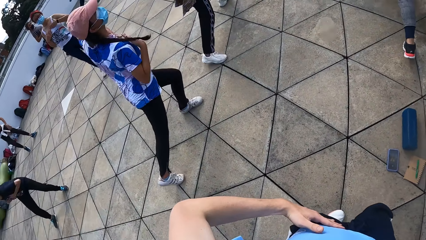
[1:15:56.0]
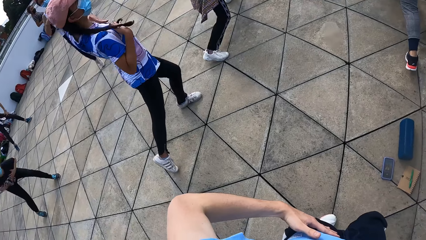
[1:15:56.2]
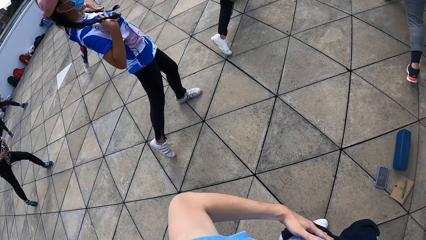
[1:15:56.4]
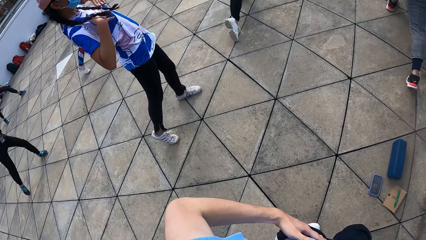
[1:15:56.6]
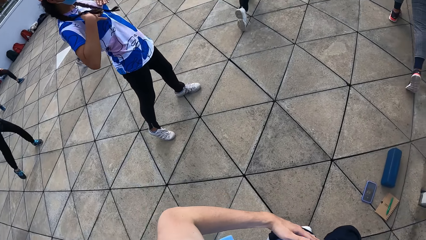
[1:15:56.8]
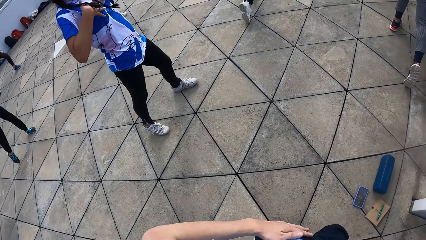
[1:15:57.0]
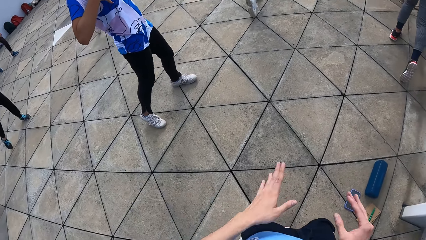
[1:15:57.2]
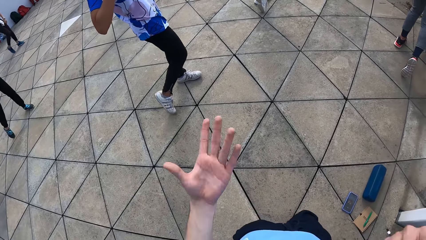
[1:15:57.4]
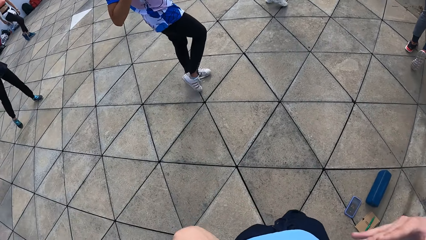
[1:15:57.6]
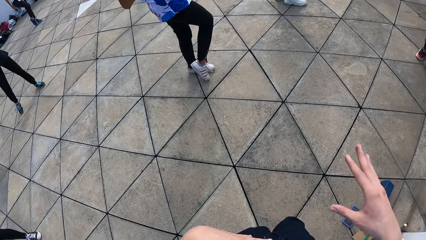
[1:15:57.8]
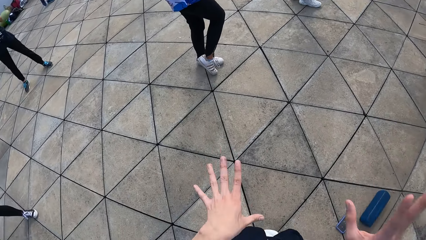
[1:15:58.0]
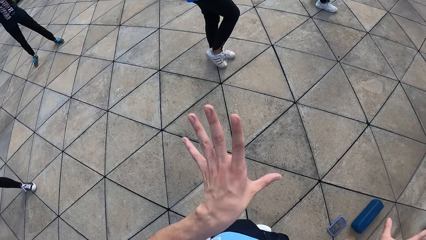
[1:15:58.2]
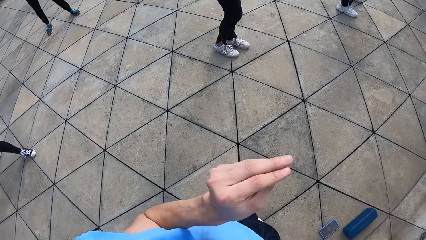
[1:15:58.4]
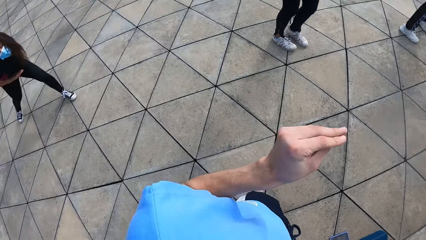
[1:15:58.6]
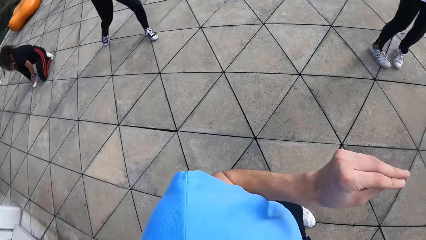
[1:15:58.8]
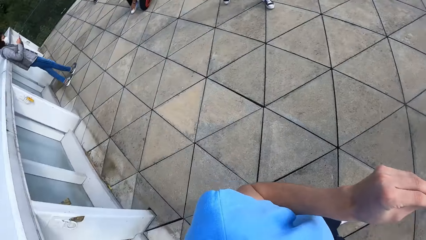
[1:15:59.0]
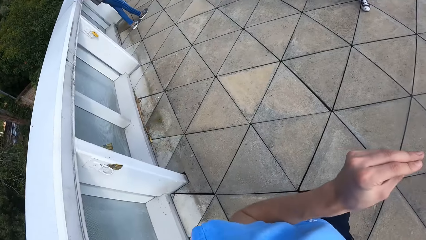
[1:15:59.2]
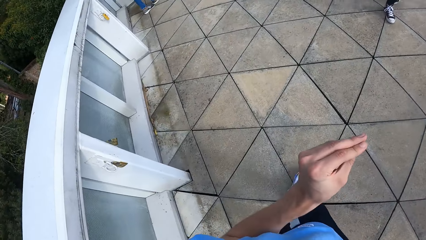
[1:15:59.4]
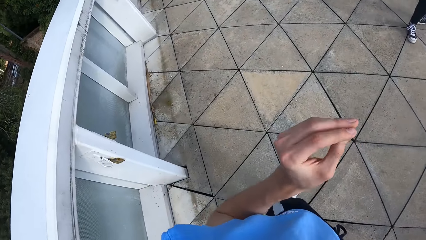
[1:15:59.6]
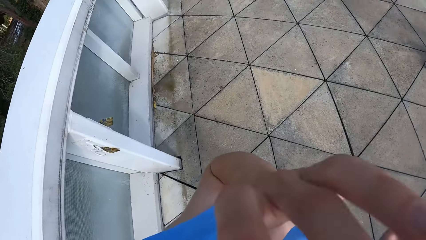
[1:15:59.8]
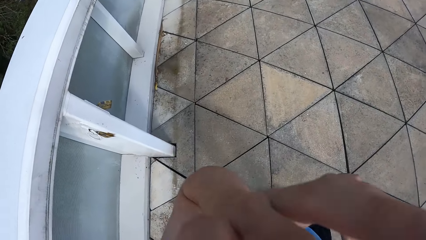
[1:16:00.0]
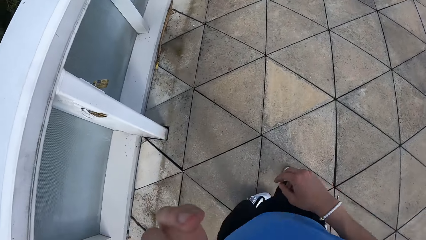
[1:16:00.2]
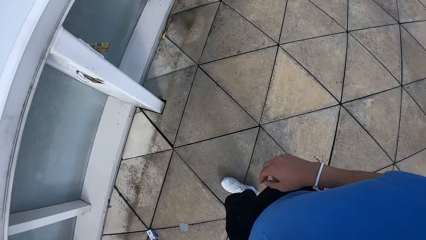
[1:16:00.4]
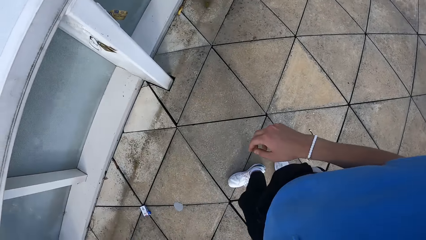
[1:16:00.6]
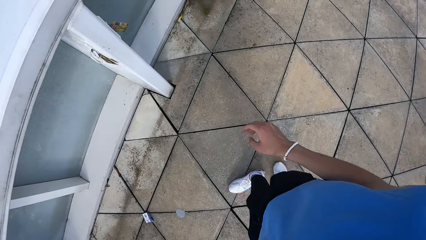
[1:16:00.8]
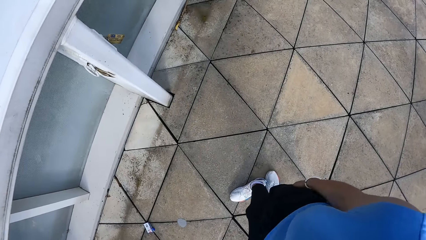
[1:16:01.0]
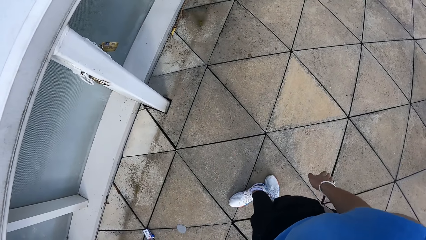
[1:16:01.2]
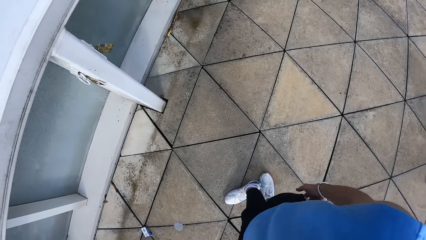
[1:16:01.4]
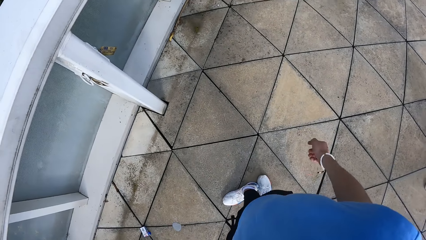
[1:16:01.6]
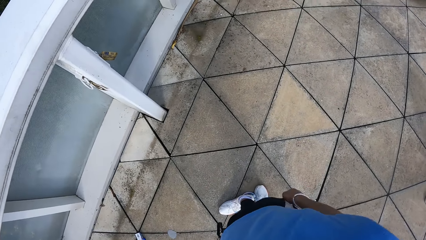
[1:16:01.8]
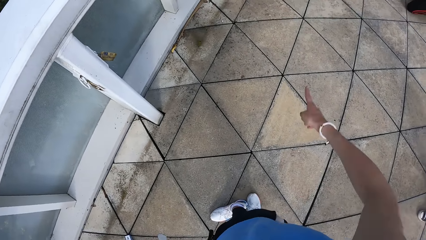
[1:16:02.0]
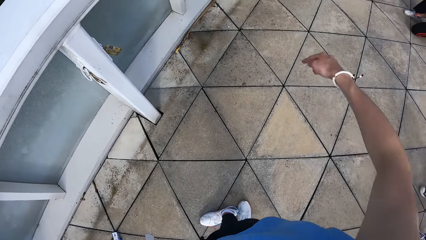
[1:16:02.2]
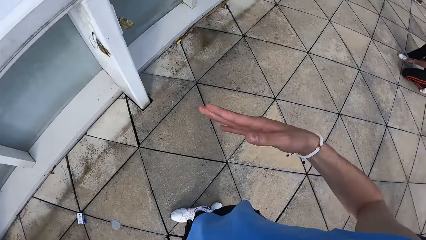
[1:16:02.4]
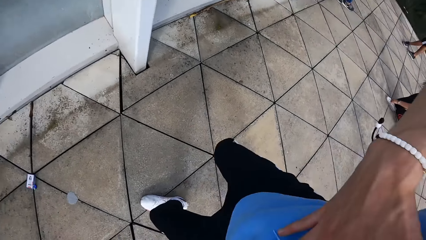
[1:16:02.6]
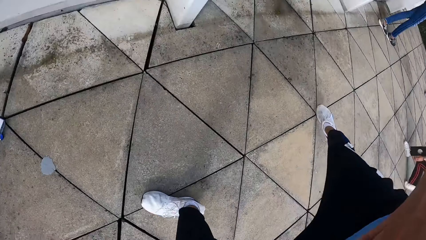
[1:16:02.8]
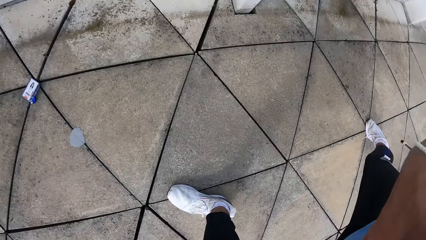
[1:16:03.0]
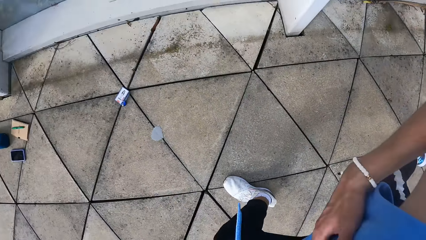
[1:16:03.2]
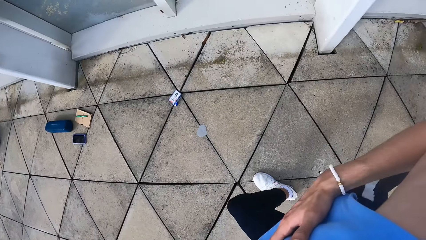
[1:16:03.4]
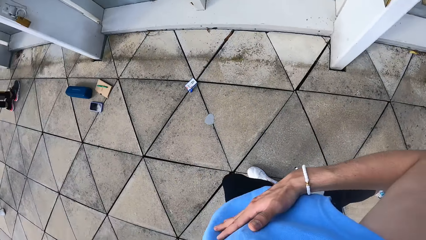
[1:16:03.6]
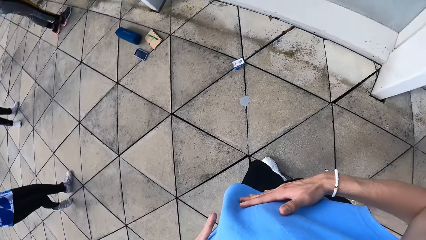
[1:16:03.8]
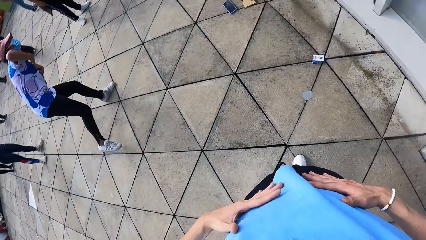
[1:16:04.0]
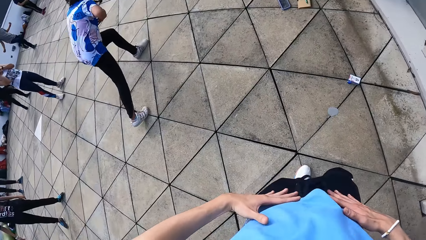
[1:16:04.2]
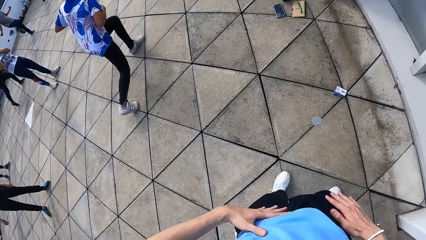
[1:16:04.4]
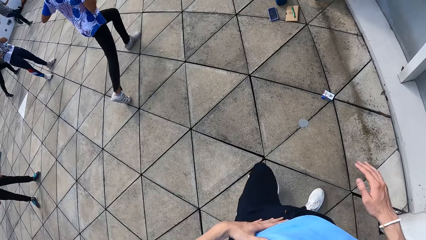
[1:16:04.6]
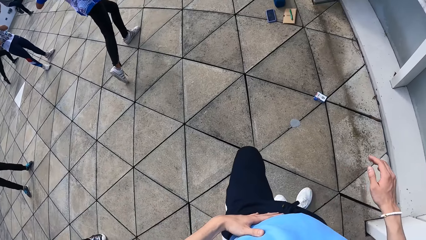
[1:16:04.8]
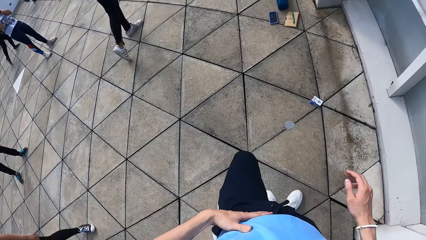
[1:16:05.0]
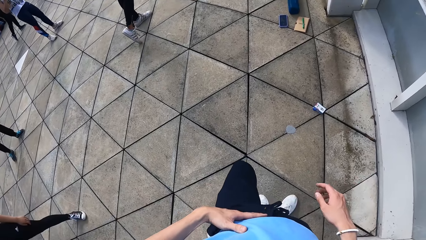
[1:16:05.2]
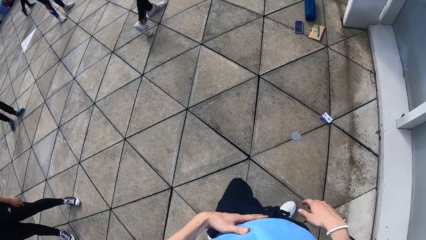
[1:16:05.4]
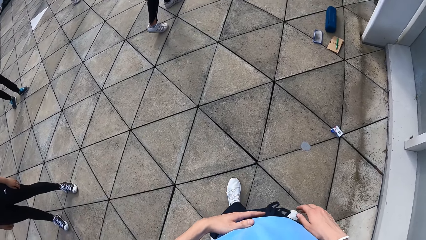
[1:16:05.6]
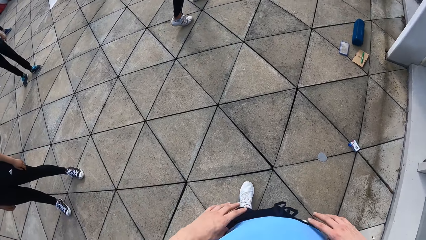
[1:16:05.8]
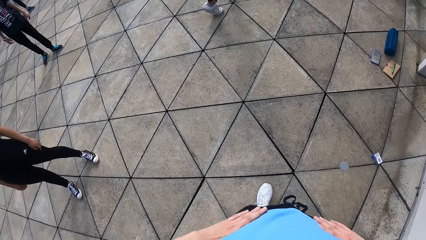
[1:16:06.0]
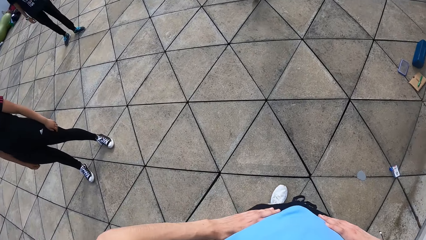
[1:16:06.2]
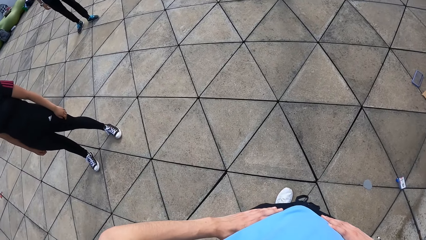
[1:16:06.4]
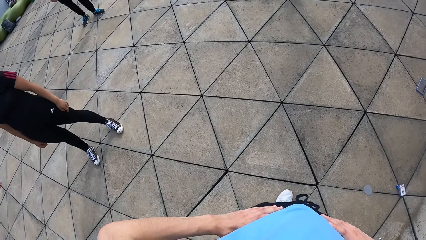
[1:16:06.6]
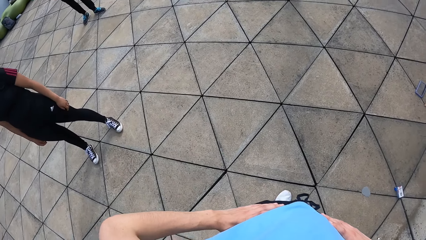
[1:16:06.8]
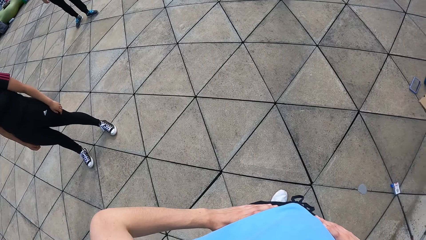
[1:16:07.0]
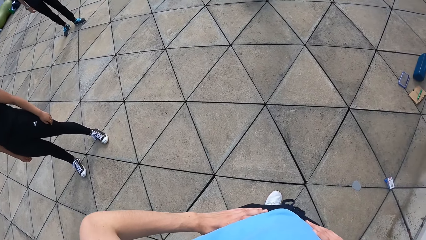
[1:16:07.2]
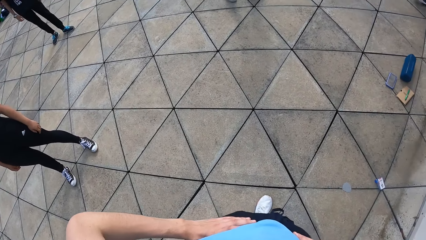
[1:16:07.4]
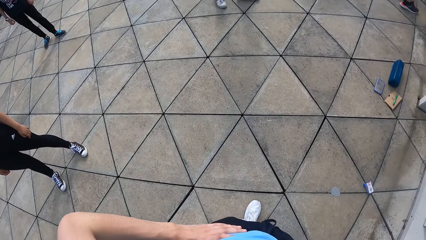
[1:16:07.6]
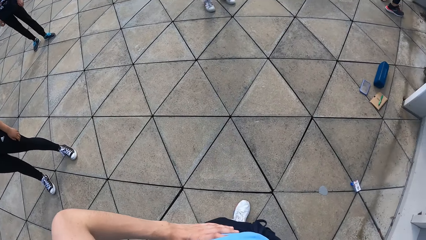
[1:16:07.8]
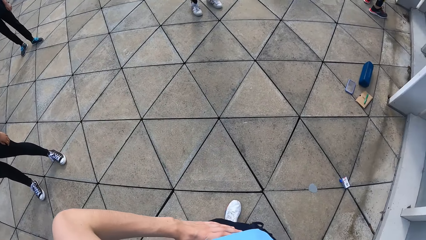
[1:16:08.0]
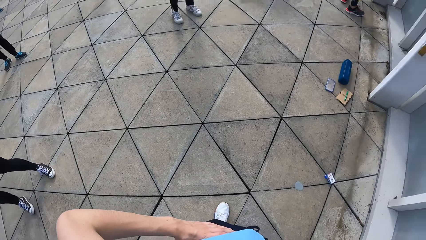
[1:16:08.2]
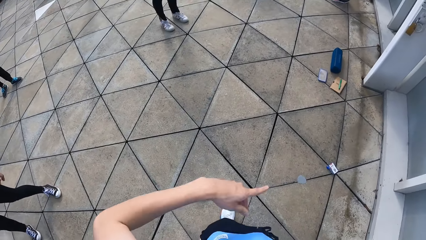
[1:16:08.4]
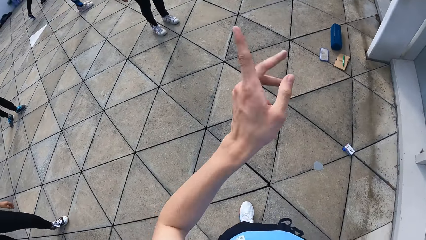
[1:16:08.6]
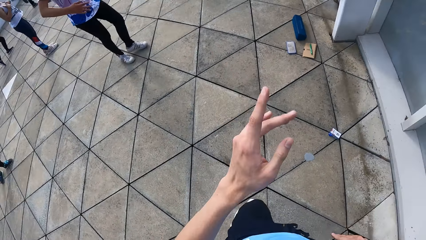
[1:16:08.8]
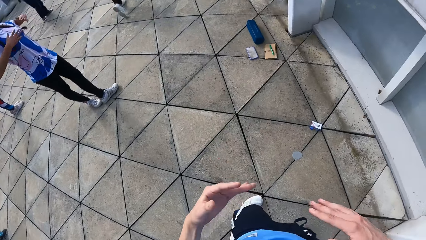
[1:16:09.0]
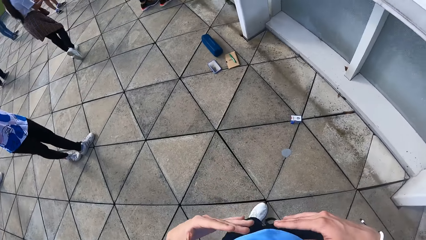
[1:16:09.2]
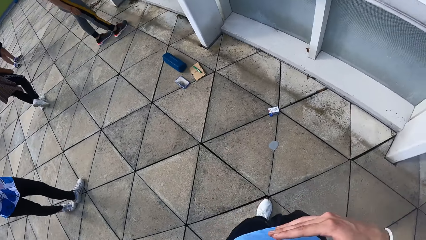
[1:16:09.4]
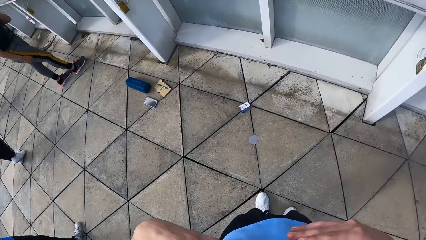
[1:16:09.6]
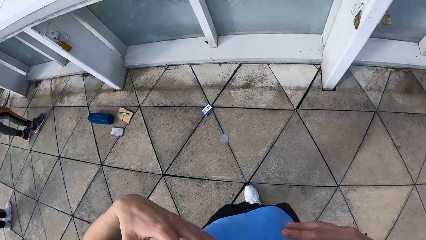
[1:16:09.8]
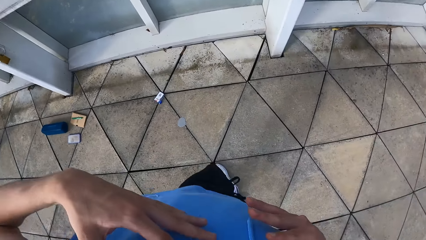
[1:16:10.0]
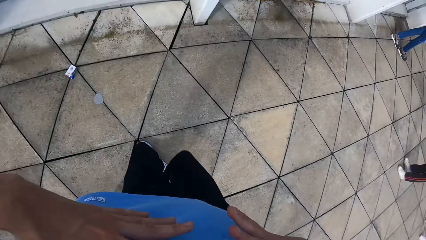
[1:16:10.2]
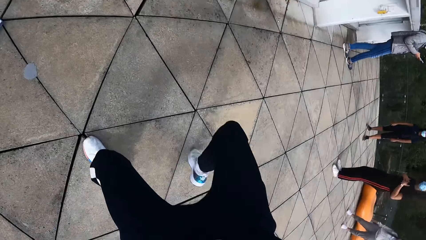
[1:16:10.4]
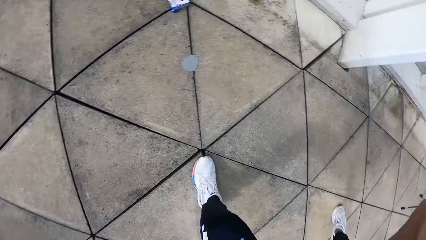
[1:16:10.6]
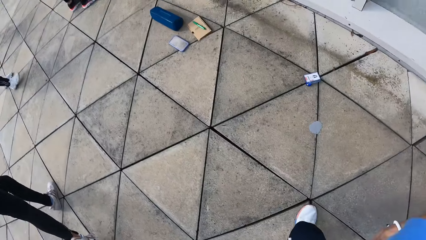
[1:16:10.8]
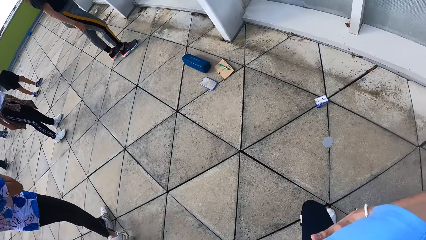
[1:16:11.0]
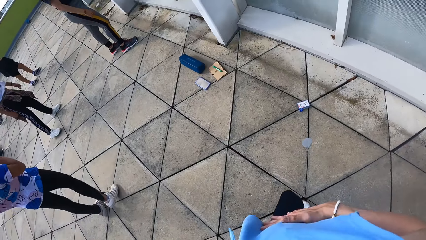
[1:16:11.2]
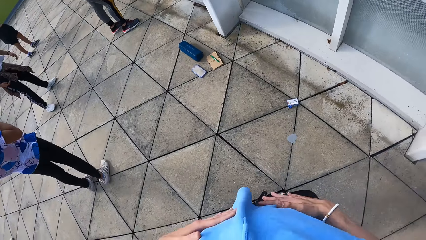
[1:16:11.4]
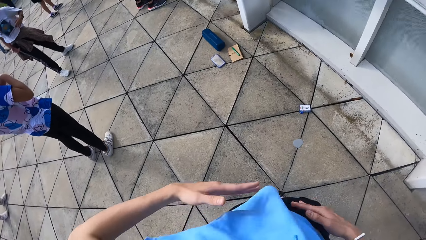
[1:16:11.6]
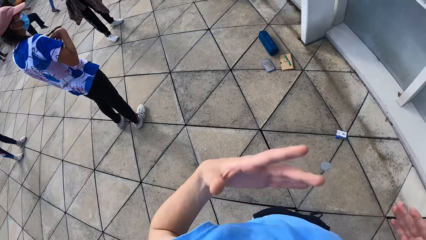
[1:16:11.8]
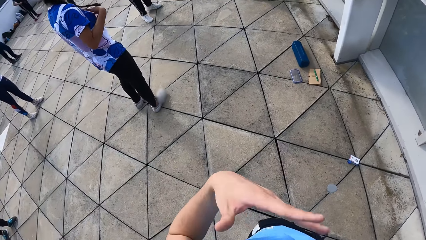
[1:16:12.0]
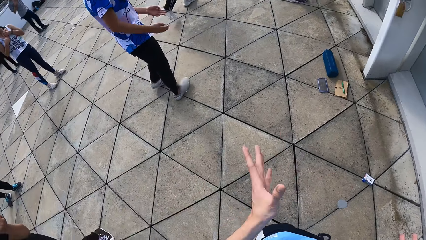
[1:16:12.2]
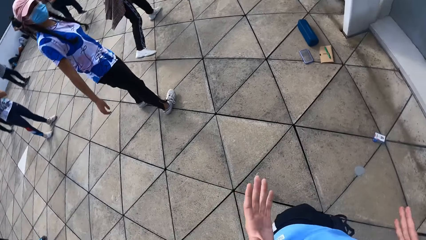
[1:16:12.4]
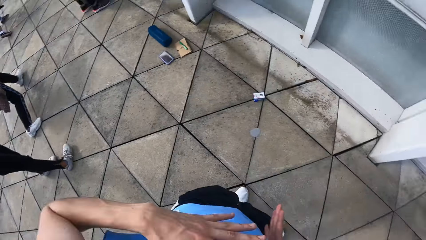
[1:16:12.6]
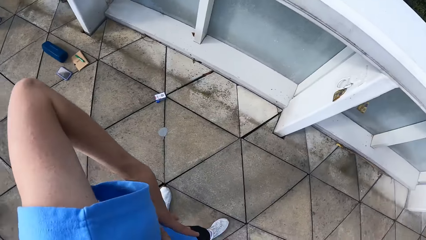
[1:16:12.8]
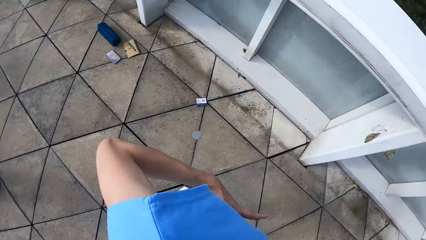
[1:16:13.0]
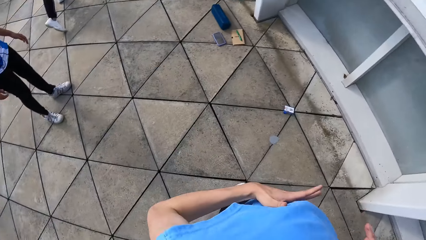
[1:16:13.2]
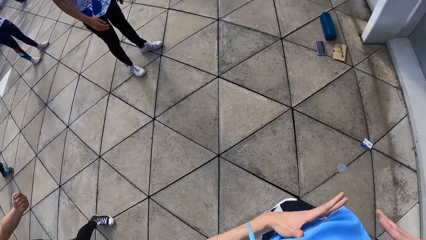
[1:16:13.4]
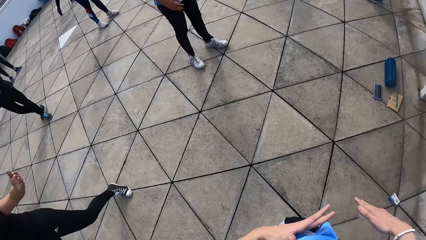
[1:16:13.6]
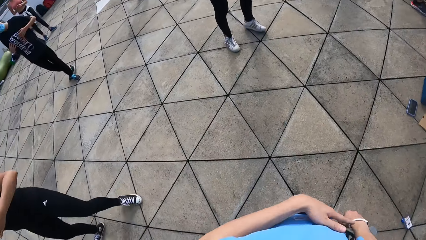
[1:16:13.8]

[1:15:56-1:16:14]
The camera wearer uses gestures. They do dance moves. They hold their waist. They do dance moves.
